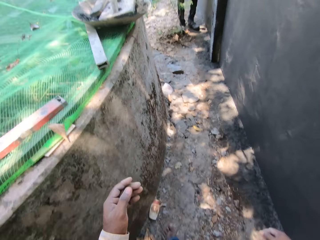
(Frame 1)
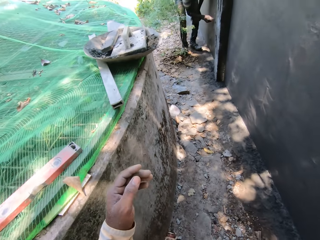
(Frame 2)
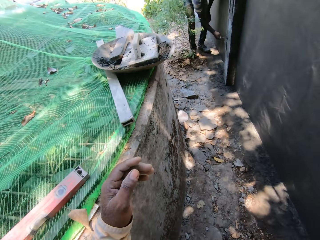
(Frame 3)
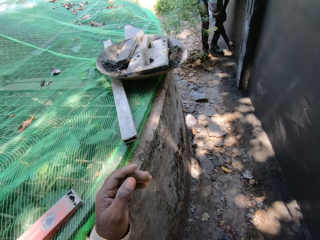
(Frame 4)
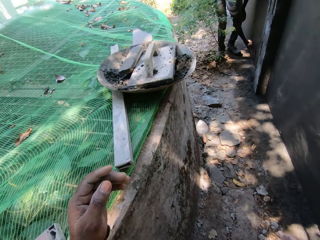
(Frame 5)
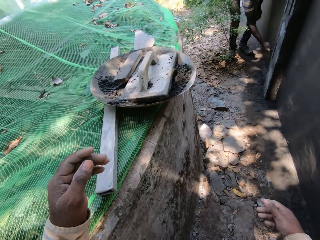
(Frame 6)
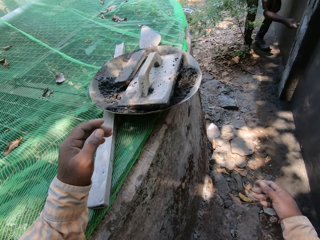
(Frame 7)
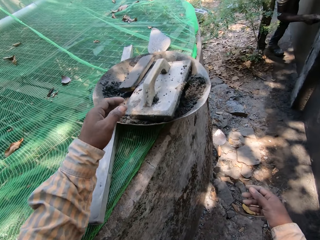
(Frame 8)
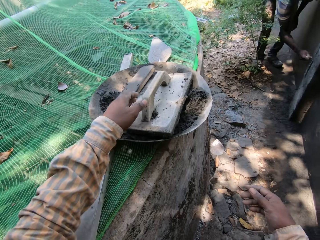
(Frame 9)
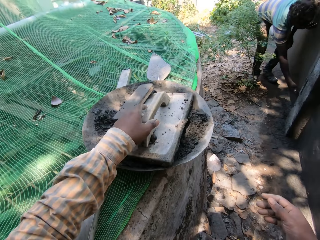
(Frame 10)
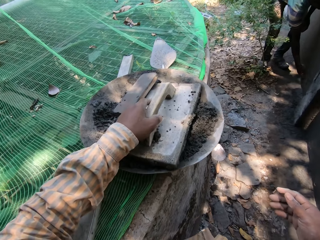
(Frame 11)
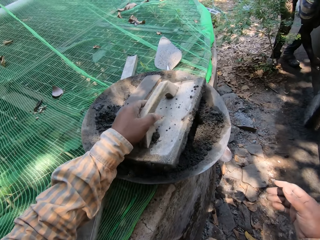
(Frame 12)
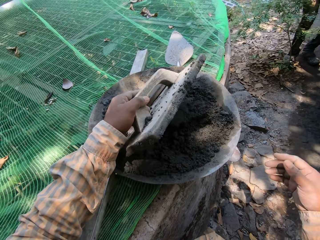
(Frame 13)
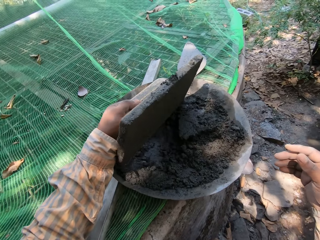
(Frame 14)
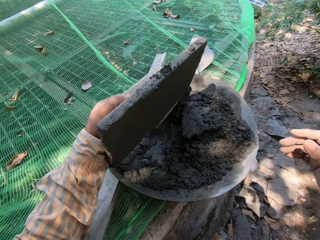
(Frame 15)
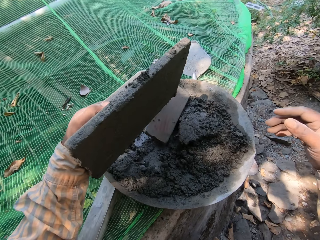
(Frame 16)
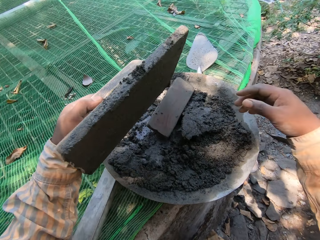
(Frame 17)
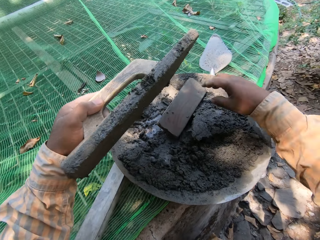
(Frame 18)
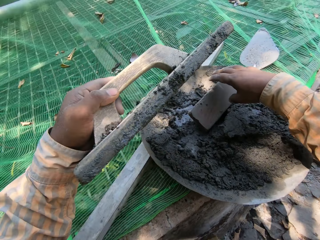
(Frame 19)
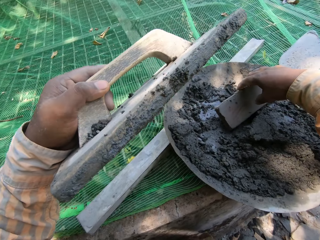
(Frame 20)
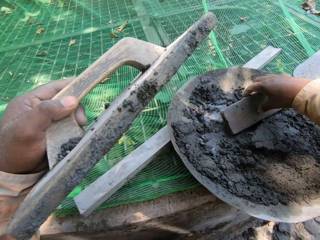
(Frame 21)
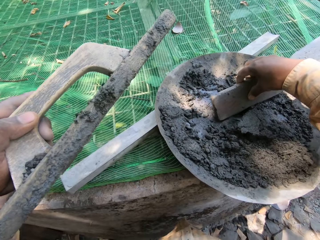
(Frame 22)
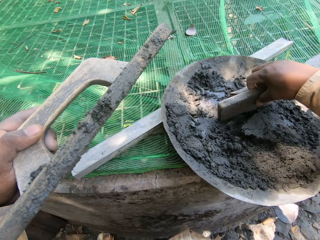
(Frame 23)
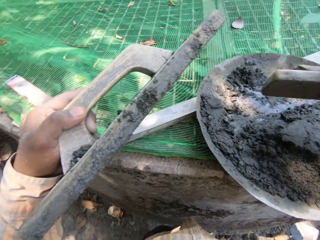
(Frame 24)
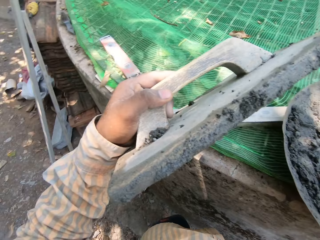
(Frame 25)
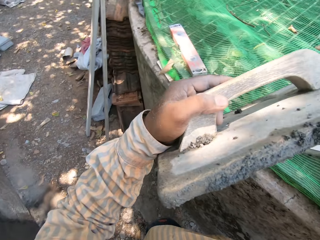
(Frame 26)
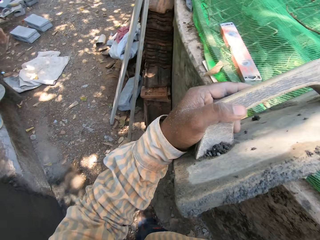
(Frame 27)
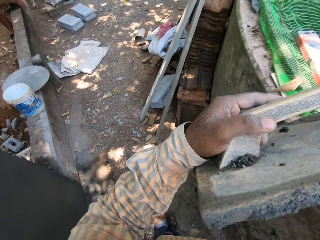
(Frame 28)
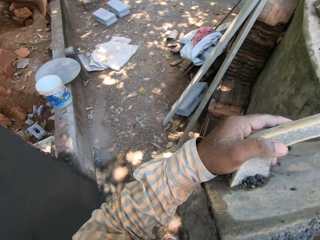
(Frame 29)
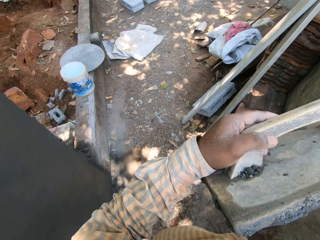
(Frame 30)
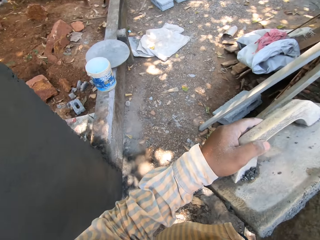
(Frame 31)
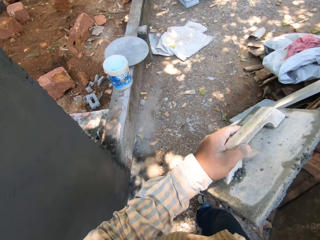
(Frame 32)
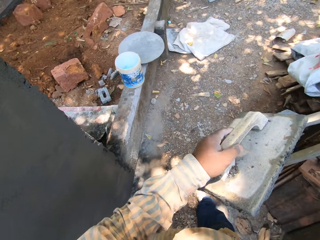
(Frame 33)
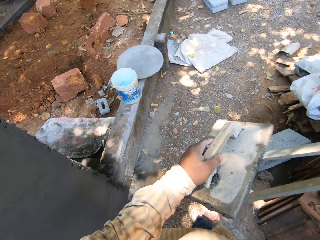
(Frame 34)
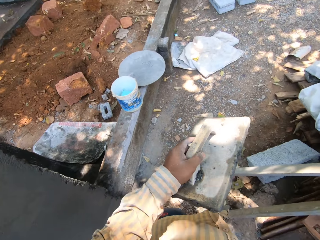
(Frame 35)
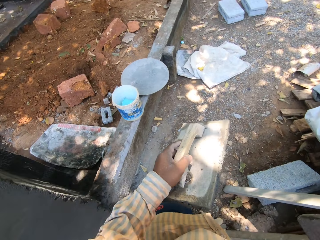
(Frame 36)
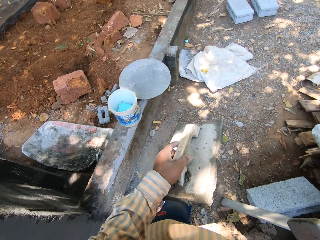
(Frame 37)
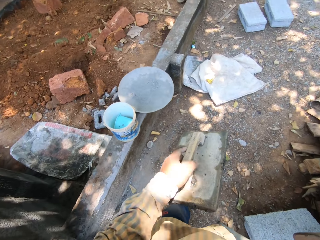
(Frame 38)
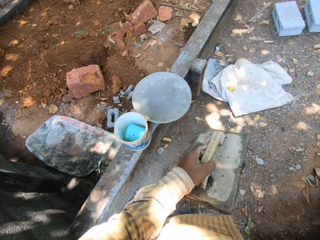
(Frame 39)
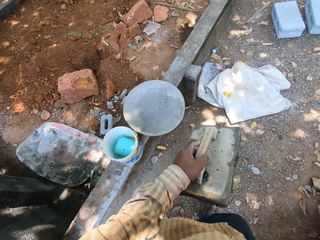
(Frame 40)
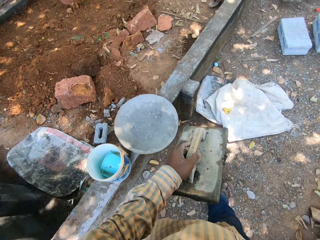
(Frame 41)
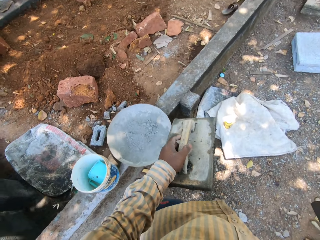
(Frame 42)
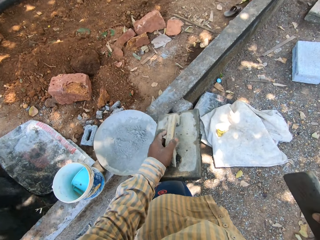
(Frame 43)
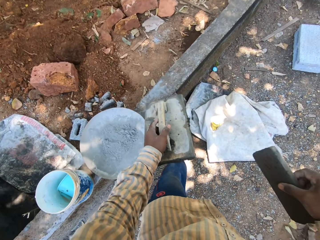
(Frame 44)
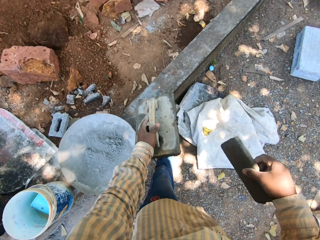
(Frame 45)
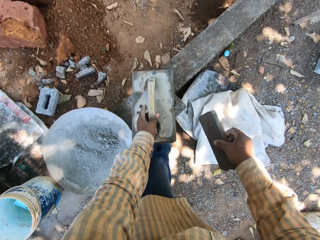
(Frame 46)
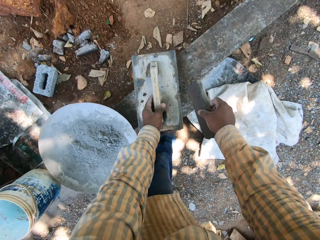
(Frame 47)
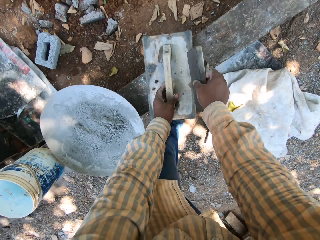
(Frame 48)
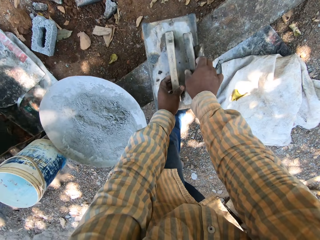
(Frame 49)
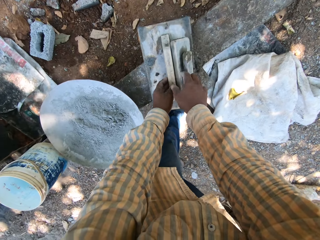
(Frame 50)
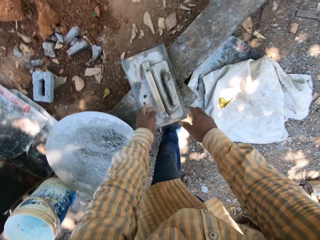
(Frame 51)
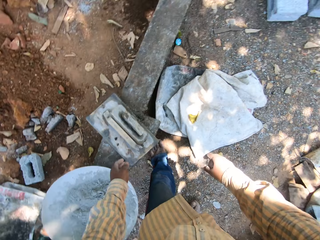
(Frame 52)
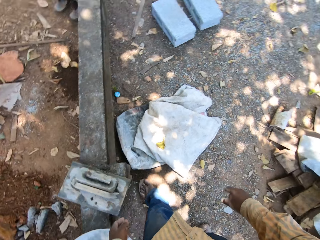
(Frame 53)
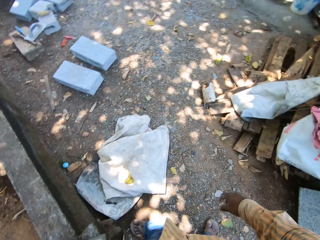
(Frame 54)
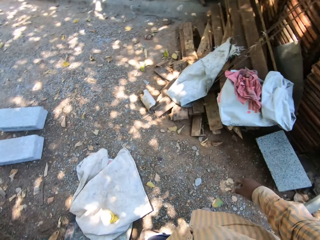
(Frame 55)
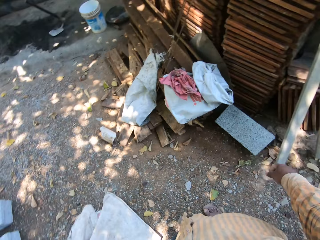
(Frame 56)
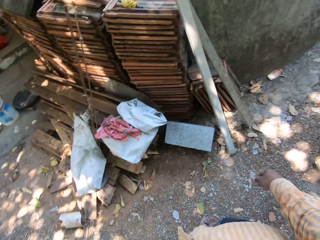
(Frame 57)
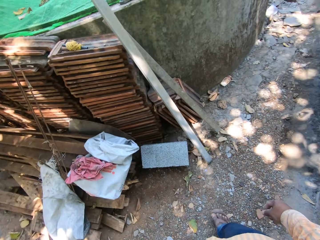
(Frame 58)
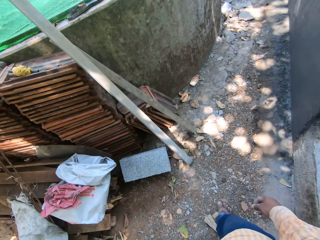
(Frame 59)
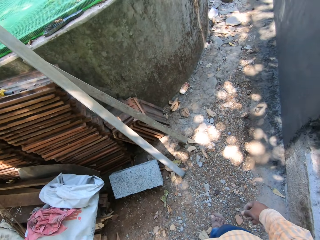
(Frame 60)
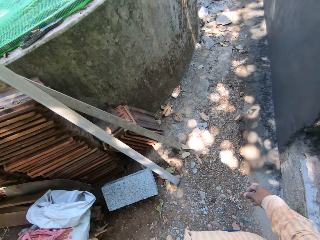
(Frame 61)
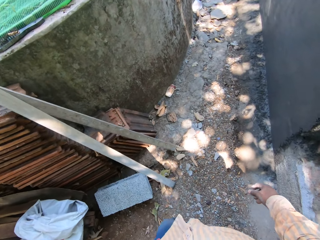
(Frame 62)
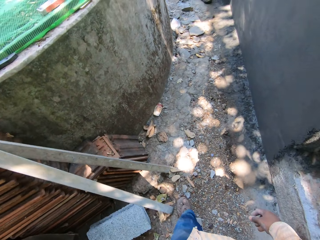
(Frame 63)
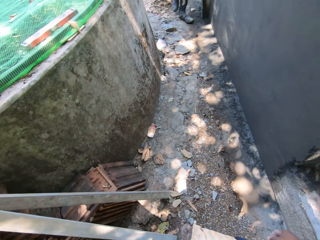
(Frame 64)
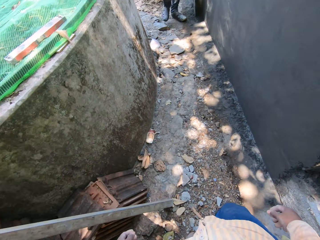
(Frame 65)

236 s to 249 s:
The man smoothens the way with the hand trowel in his right hand. The camera wearer takes a wooden float from the cement bowl on the well with his left hand. He takes the wooden float from the cement bowl on the well with his right hand. He places the wooden float on the pavement with his left hand. He places the wooden float on the wooden float with his right hand.

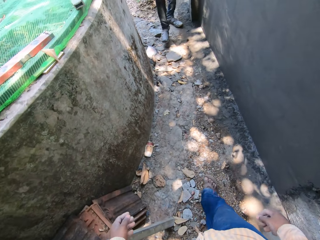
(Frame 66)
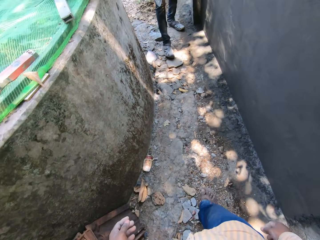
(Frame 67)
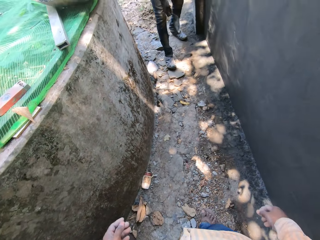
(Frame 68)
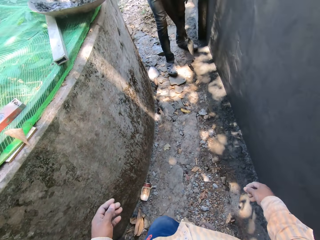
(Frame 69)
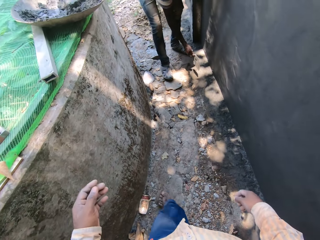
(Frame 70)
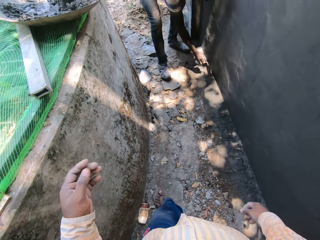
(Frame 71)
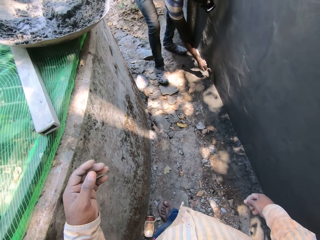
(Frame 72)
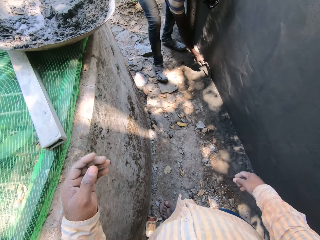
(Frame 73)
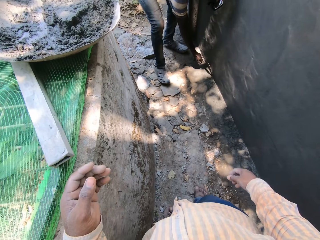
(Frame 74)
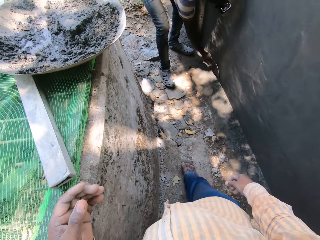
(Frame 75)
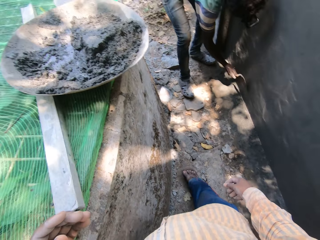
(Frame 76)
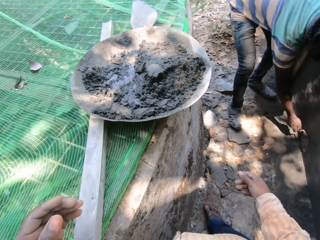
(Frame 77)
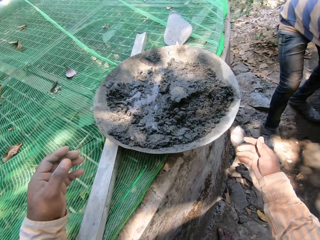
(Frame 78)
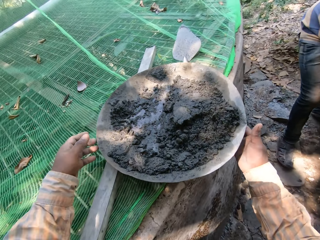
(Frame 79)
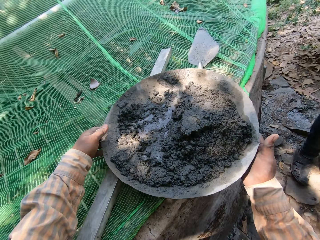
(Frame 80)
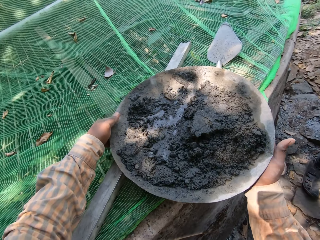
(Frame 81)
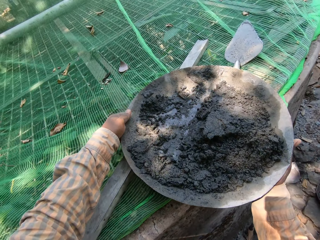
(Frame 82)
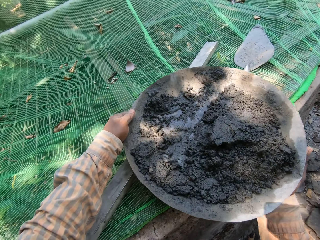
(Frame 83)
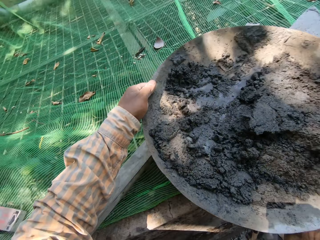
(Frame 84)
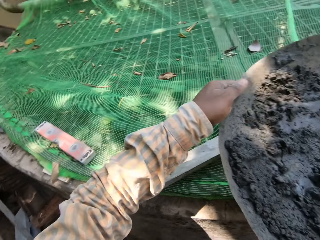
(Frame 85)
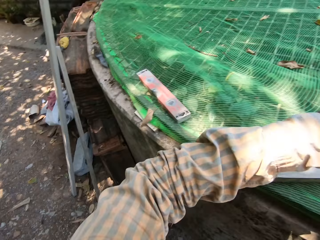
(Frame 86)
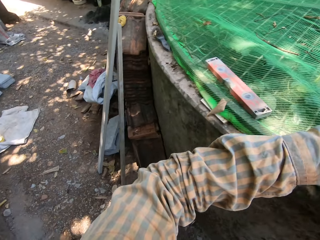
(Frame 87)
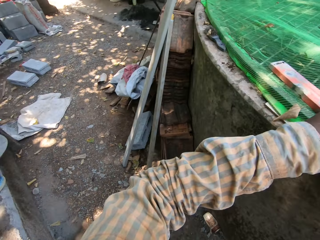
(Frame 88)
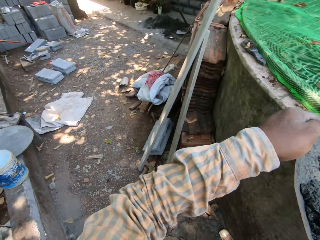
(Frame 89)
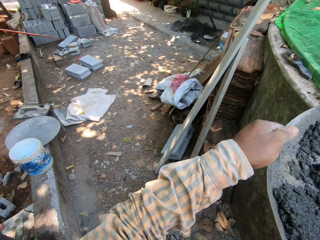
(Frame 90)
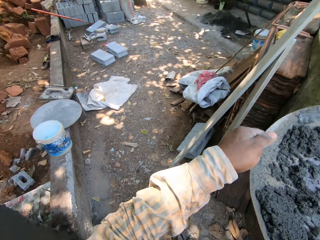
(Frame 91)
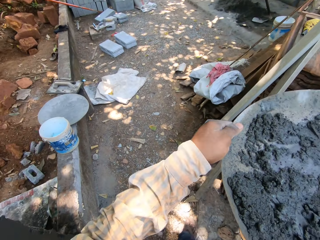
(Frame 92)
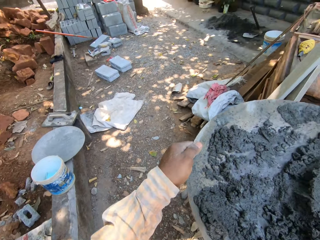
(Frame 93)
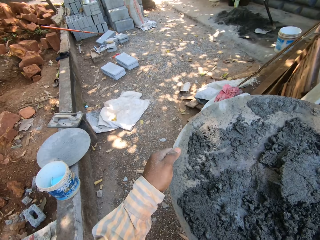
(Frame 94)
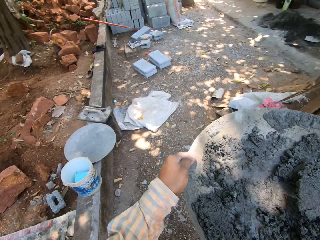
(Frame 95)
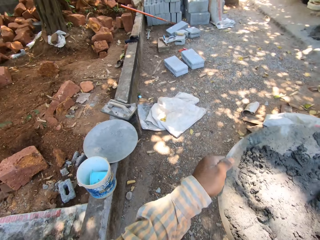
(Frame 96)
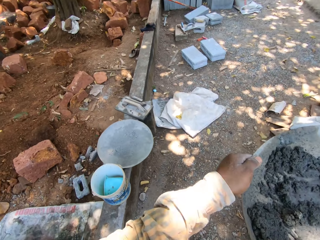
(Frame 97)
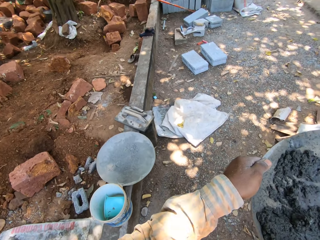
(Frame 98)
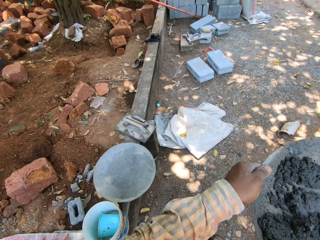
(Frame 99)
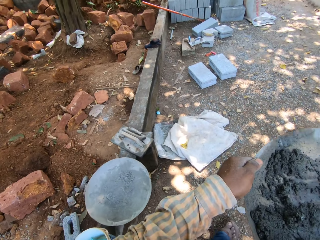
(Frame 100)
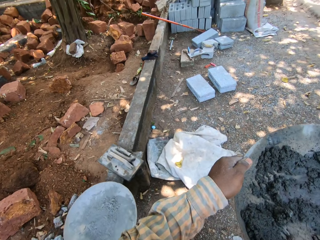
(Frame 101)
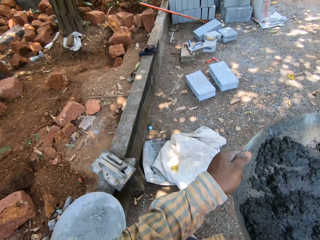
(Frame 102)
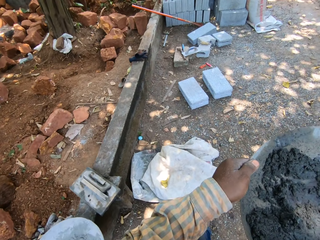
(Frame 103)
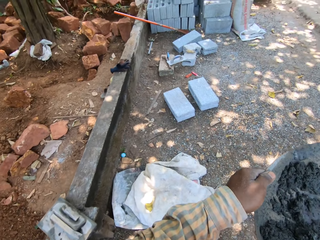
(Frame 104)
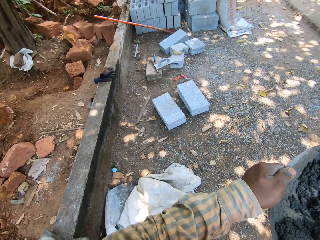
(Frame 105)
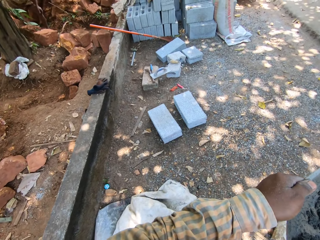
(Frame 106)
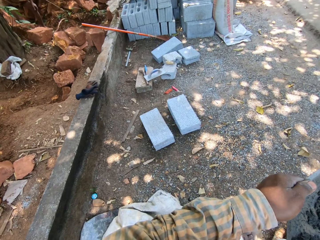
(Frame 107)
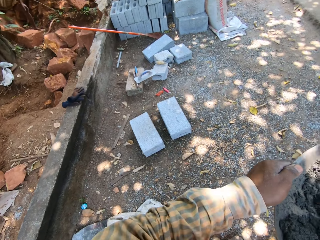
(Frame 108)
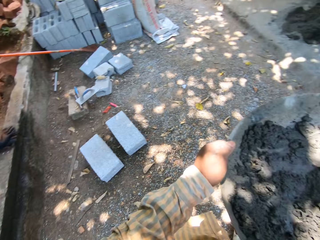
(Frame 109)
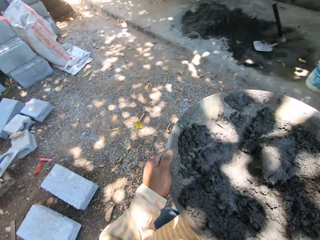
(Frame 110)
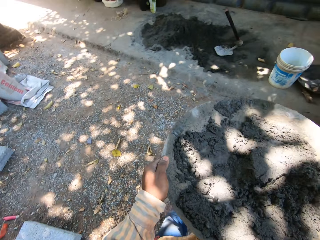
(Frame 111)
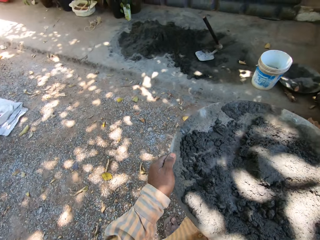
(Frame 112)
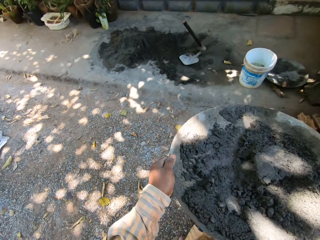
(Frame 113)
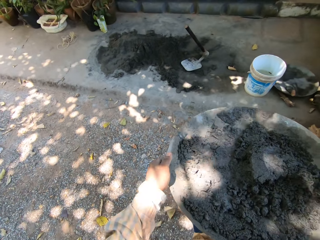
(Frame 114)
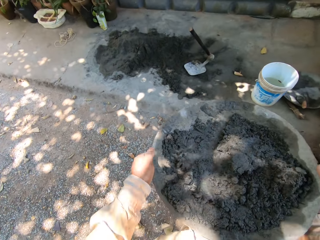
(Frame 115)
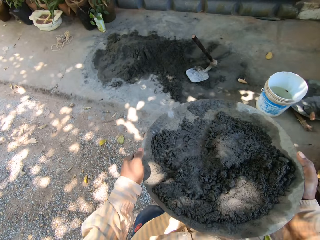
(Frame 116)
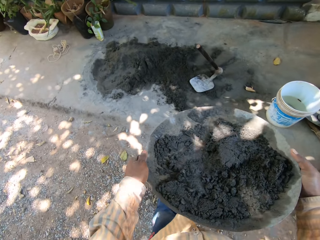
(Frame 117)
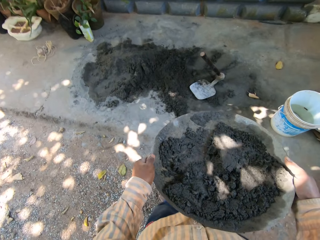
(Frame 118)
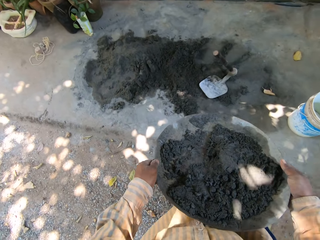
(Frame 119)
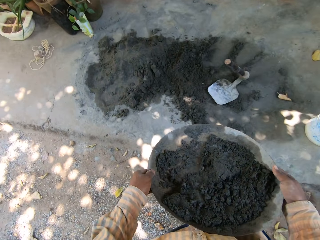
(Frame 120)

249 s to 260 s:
The man smoothens the wall with the hand trowel in his right hand. The camera wearer places his right hand on the cement bowl on the well. He places his left hand on the cement bowl on the well. He takes the cement bowl with mortar from the well with both hands.
